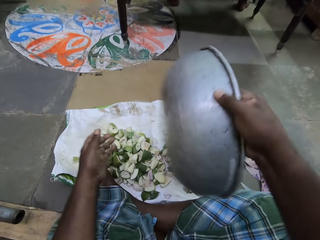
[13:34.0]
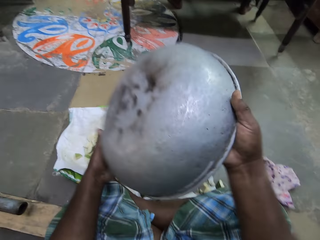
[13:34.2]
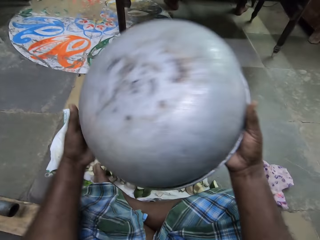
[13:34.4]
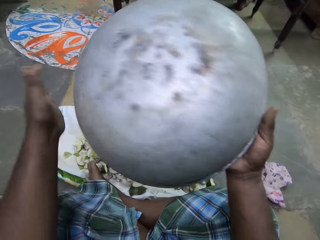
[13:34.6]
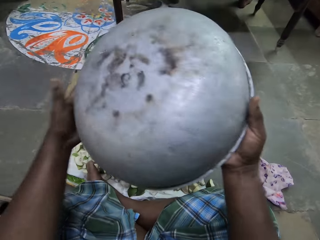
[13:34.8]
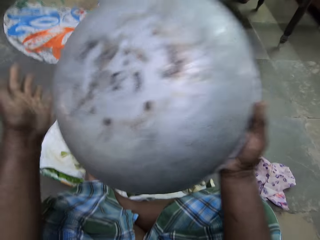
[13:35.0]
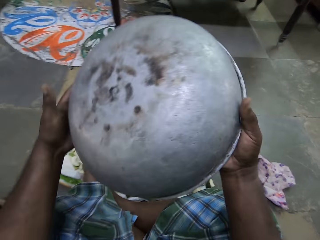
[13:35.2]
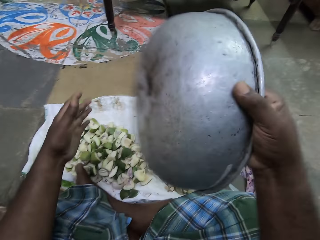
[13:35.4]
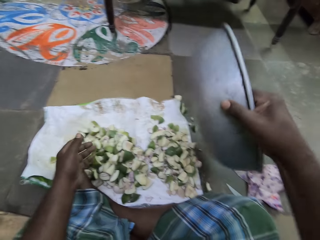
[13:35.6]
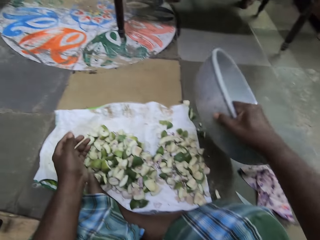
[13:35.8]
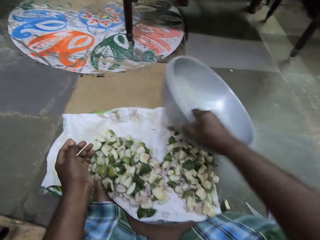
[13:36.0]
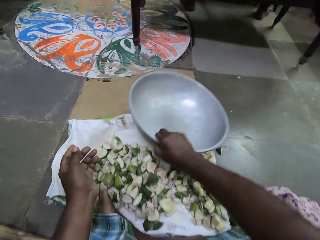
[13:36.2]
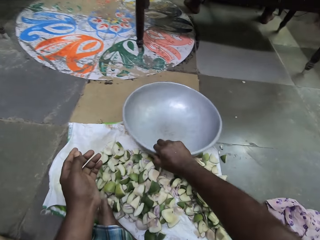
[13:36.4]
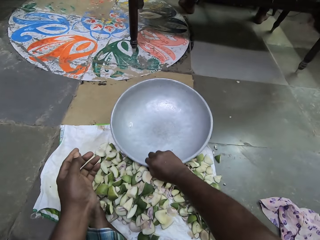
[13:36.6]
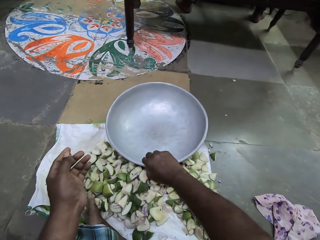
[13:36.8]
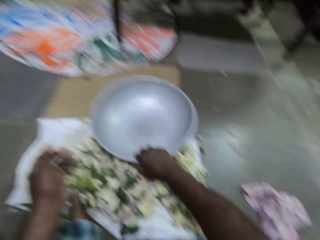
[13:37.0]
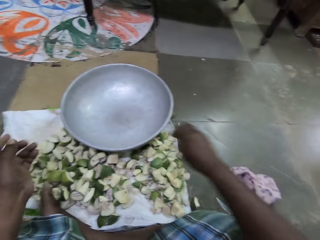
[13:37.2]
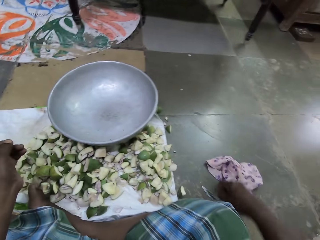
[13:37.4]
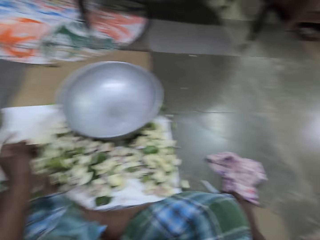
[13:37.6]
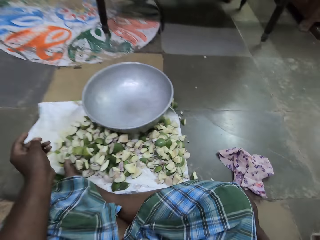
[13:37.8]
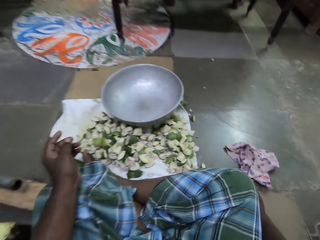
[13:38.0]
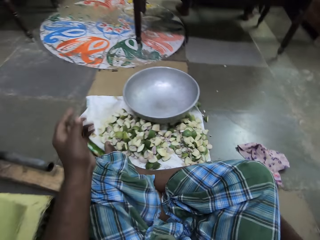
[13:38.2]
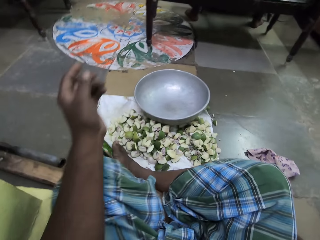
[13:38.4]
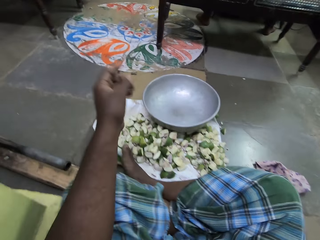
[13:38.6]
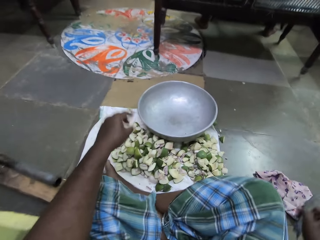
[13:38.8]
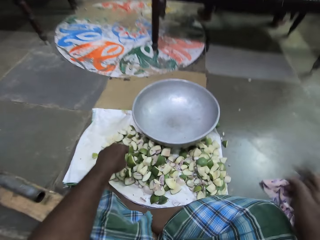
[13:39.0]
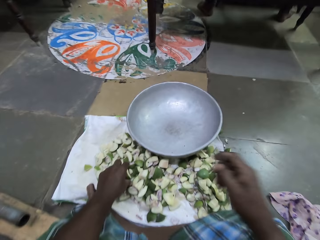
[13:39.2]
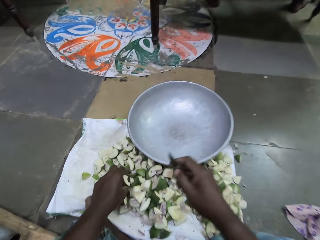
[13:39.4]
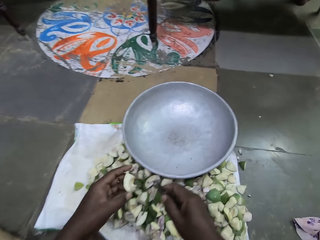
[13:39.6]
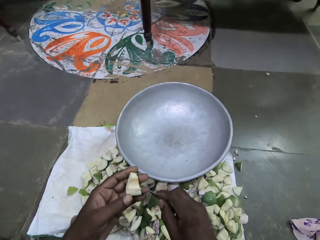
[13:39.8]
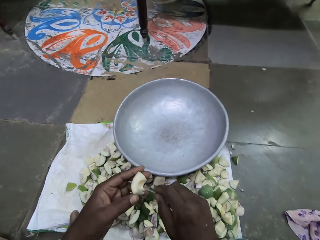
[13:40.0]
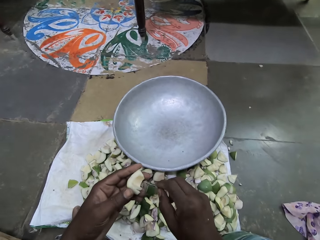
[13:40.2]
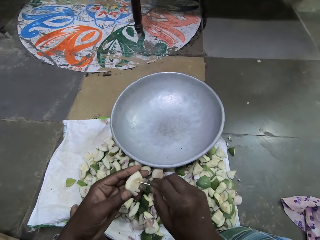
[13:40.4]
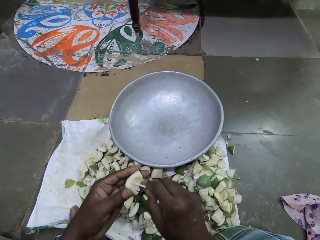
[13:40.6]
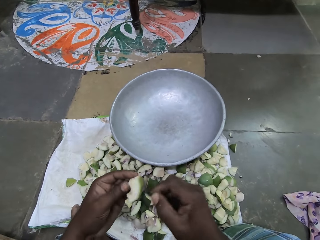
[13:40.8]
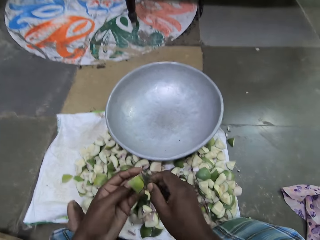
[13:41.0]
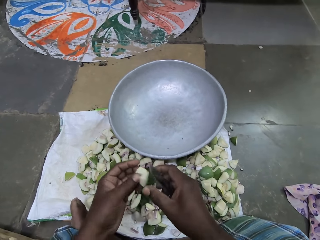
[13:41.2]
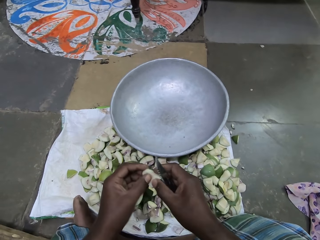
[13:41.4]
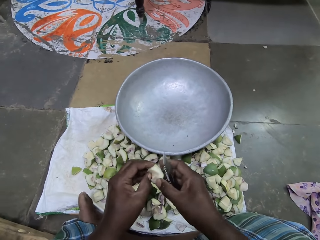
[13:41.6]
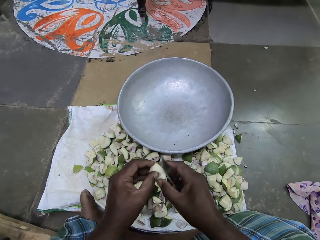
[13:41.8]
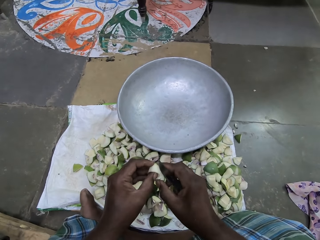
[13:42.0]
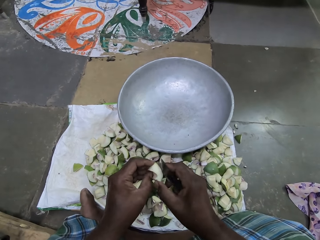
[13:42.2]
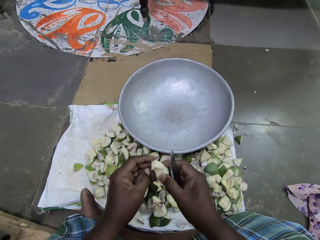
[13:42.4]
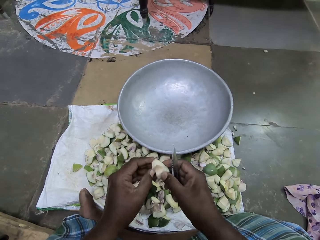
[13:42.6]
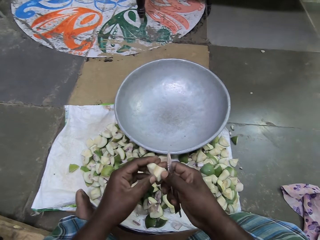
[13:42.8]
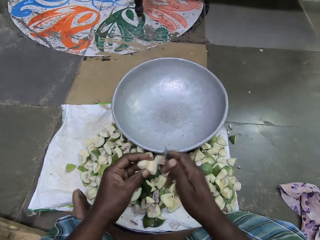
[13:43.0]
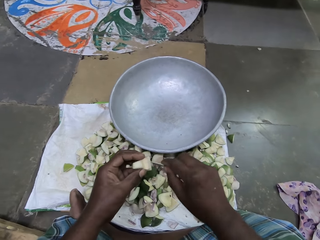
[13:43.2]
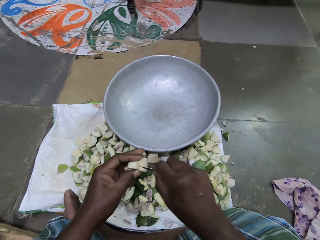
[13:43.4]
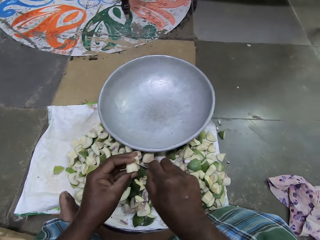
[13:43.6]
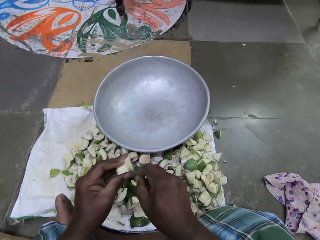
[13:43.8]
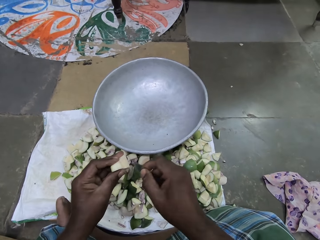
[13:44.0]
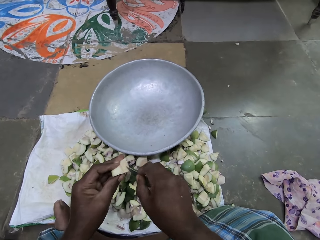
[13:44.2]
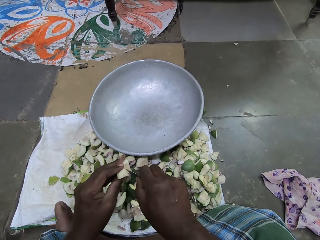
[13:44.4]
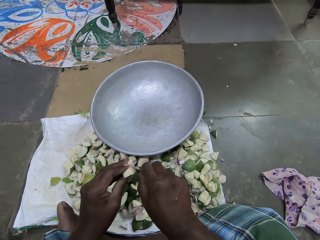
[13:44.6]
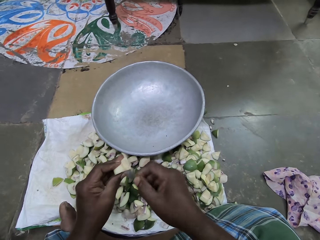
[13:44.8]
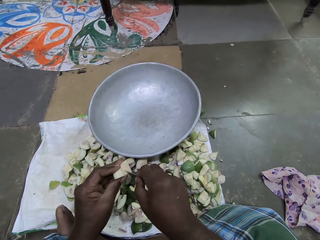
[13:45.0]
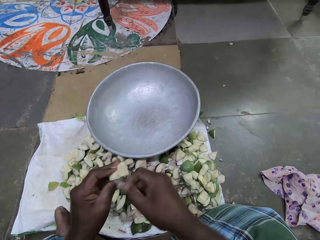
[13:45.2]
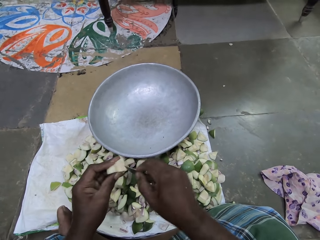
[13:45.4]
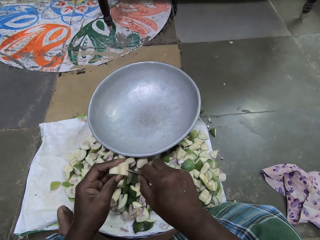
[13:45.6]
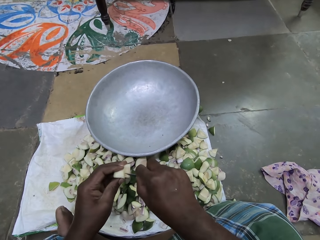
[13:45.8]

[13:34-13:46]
The camera wearer picks up the container or cooking pot on the ground with her right hand. She shakes the cooking pot. She taps the container with her left hand. She drops the container in her right hand on the sack on the ground. She picks up a knife on the ground with her right hand. She moves her legs. She picks up a piece of pear on the bag on the ground with her left hand. She uses the knife in her right hand on the pear in her left hand. She removes the seed coat.

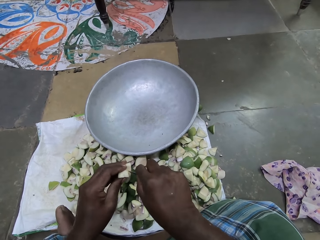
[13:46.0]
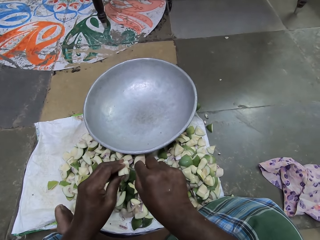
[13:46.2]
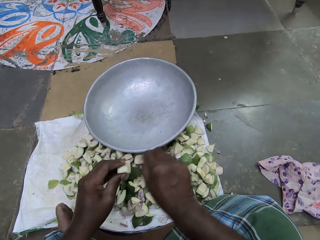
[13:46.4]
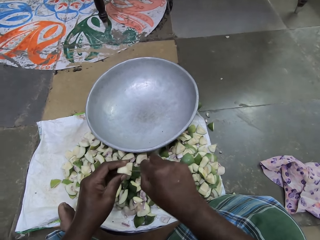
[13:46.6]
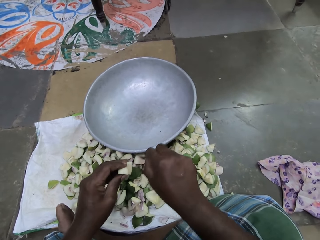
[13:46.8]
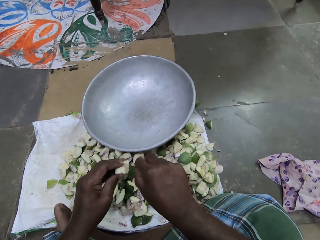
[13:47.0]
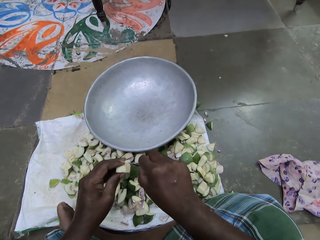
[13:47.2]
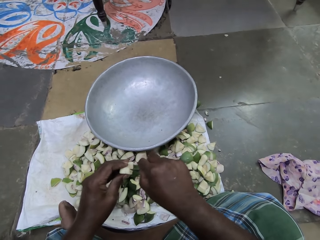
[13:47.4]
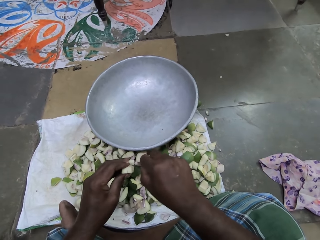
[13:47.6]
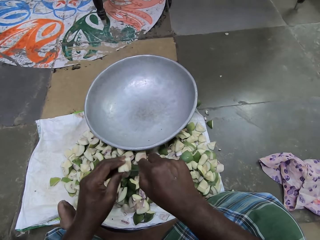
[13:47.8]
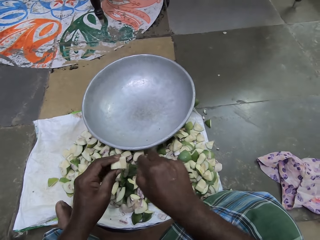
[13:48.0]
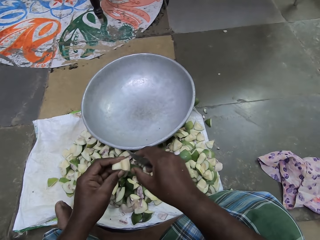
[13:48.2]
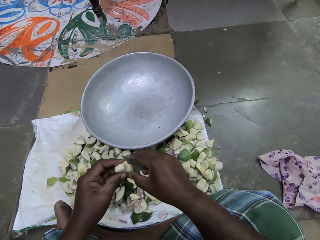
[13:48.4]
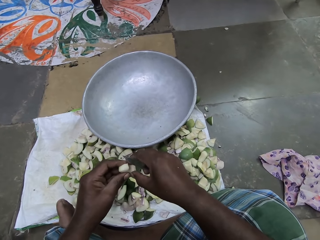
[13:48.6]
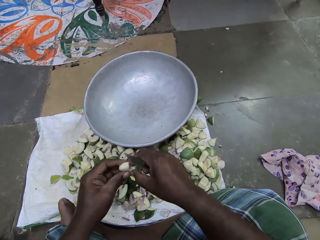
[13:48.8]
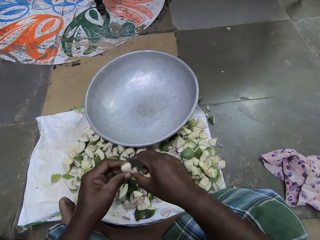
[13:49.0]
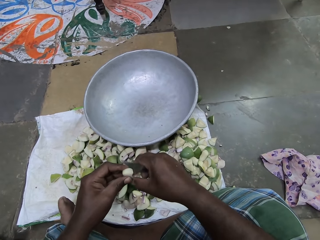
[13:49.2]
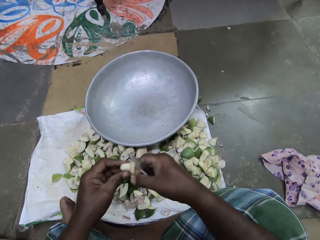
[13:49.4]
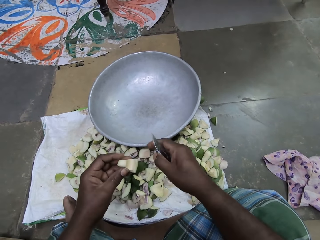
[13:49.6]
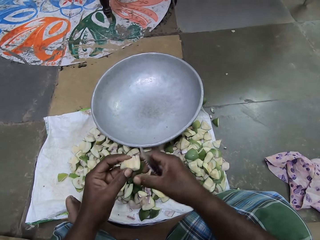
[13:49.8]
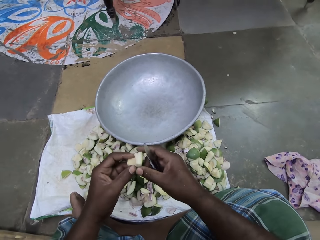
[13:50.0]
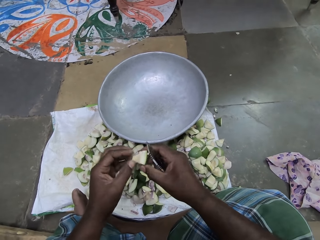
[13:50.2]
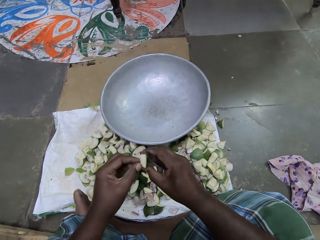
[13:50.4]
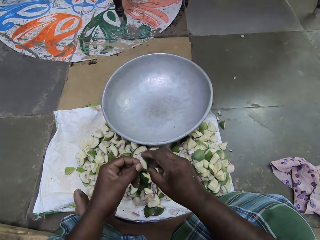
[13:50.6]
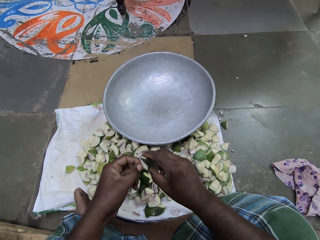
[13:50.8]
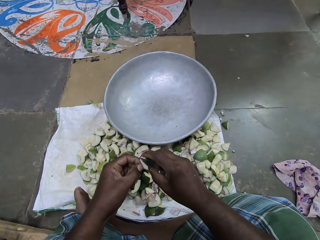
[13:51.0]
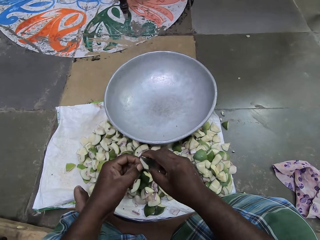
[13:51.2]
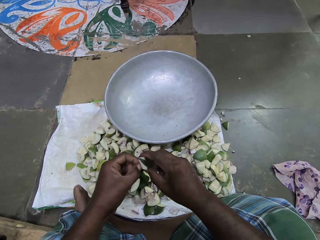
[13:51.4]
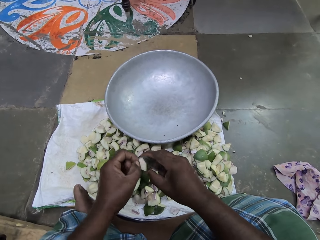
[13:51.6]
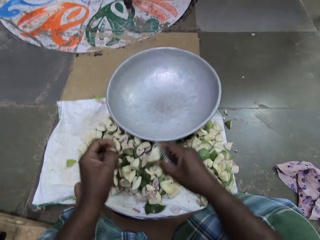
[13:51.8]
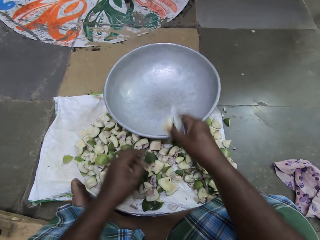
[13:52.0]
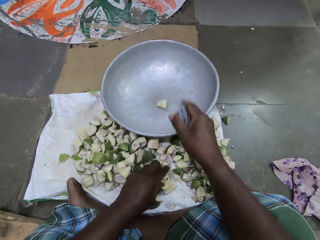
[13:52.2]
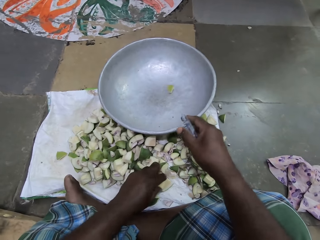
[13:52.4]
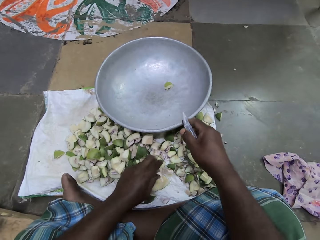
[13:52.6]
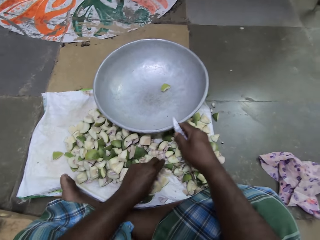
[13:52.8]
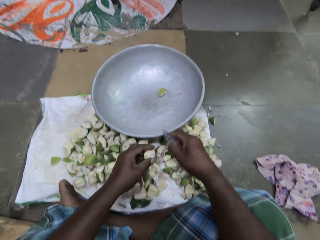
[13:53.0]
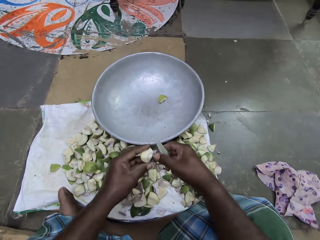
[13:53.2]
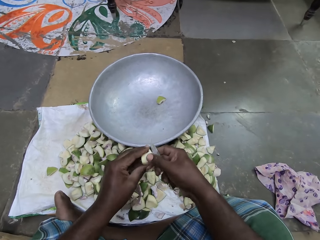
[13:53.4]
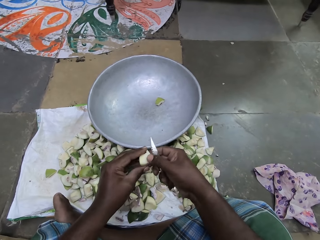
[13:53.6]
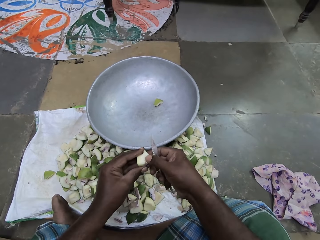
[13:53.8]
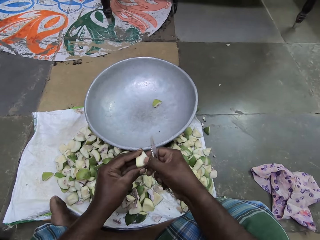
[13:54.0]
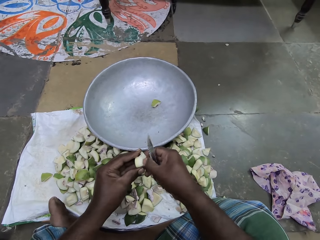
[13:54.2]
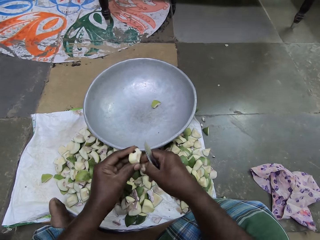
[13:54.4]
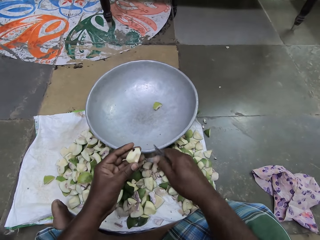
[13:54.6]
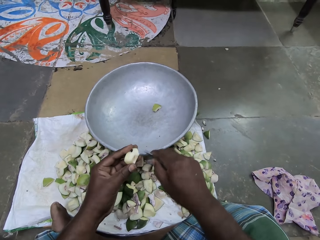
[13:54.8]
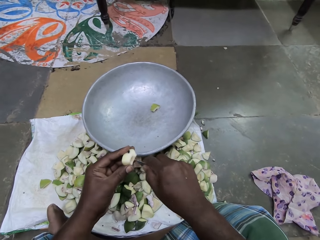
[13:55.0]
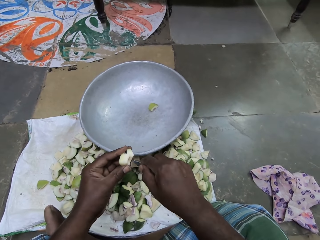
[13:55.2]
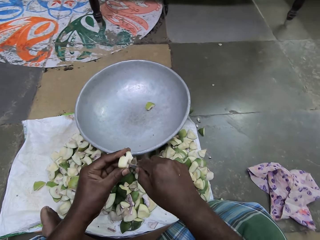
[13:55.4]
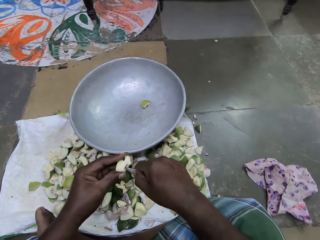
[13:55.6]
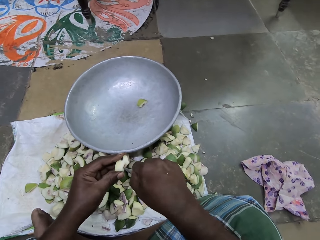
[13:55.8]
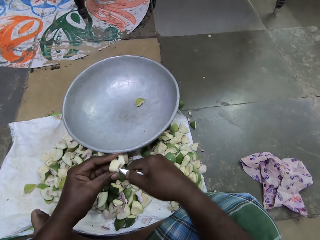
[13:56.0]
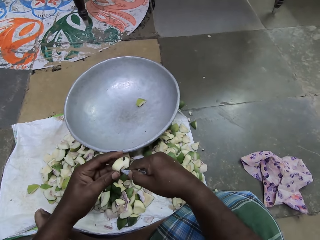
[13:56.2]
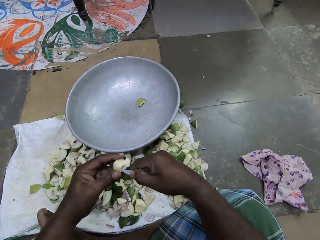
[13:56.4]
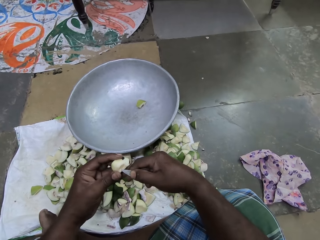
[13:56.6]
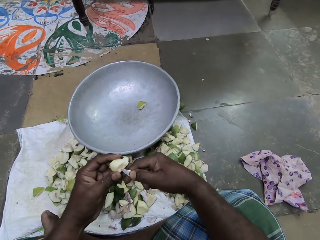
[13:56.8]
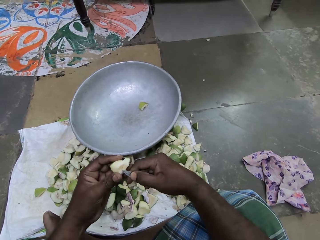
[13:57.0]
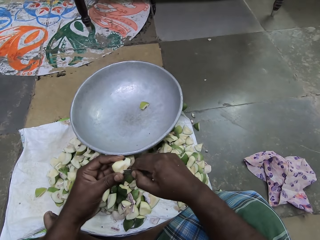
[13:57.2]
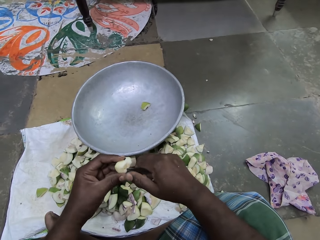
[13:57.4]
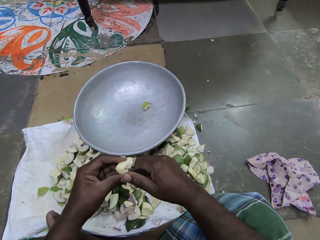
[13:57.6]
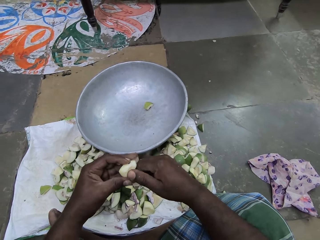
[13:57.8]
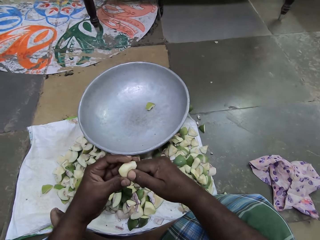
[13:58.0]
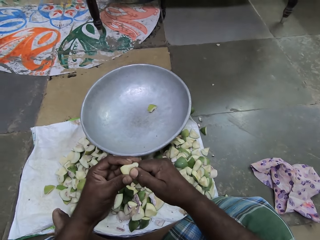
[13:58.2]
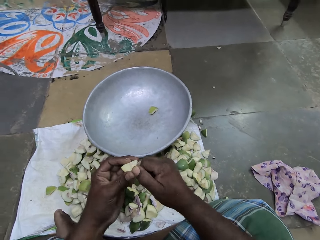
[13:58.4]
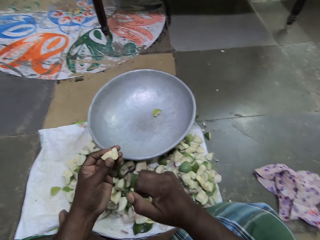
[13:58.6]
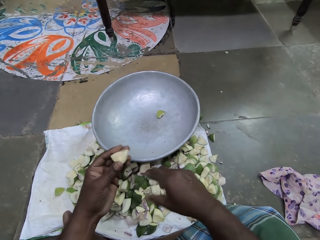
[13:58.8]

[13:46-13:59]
The camera wearer scrapes the piece of apple in her left hand with her right hand. She passes the piece of apple in her left hand to her right hand. She removes something with her hand. She scrapes the piece of apple in her right hand with her left hand. She drops the piece of apple in her right hand into the pan on the sack. She picks up a piece of apple from the sack on the floor with her left hand. She scrapes the piece of apple in her left hand with her right hand. She removes something with her hand. She scrapes the piece of apple in her left hand with the knife in her right hand. She removes something with the knife.
